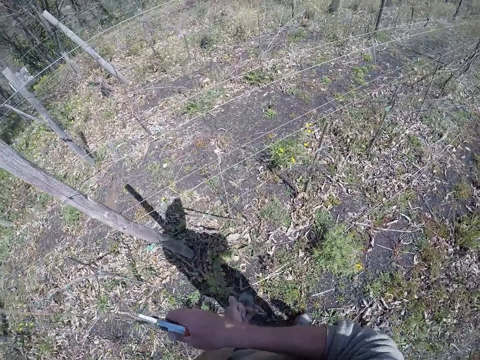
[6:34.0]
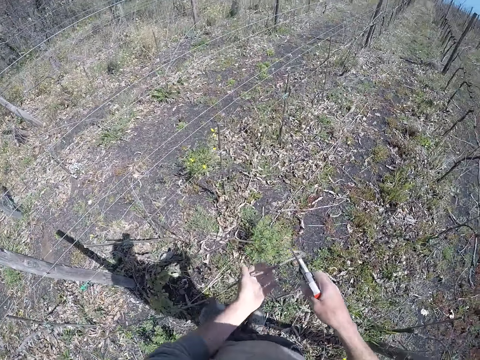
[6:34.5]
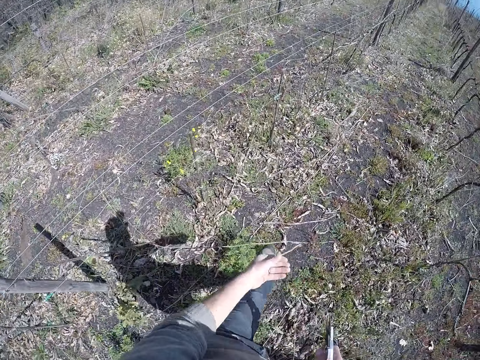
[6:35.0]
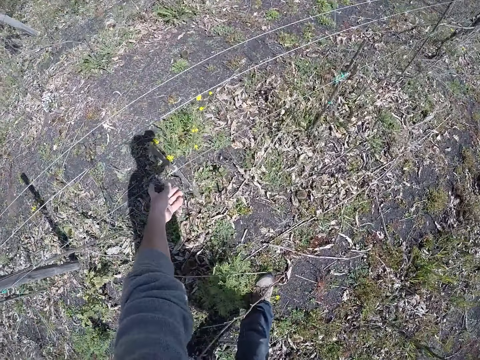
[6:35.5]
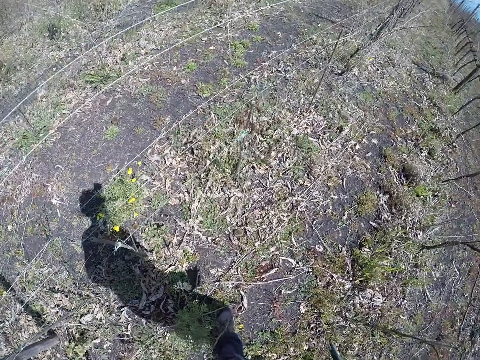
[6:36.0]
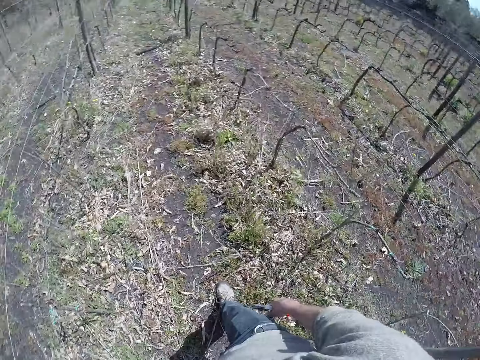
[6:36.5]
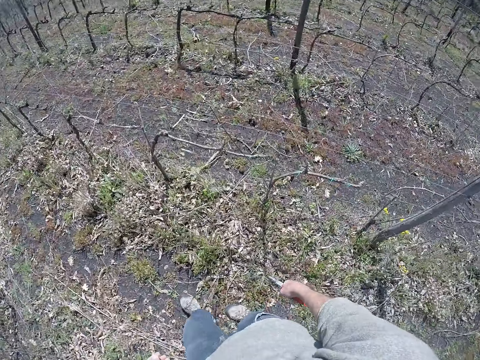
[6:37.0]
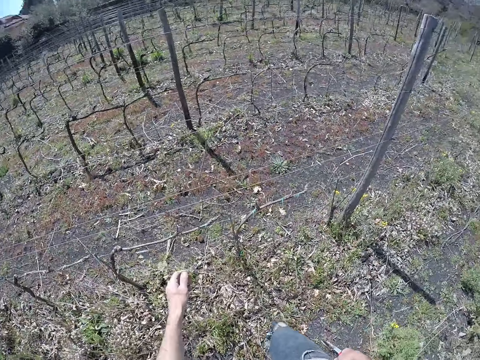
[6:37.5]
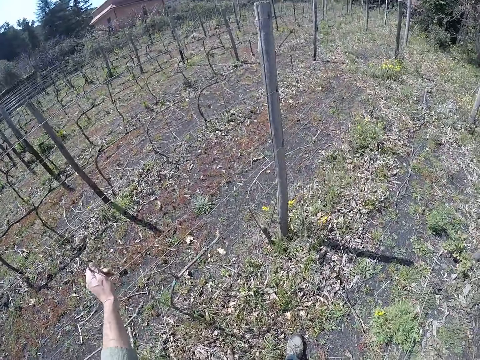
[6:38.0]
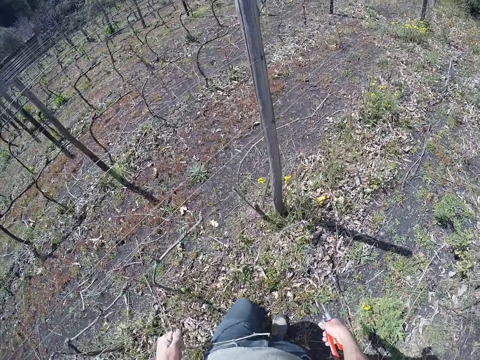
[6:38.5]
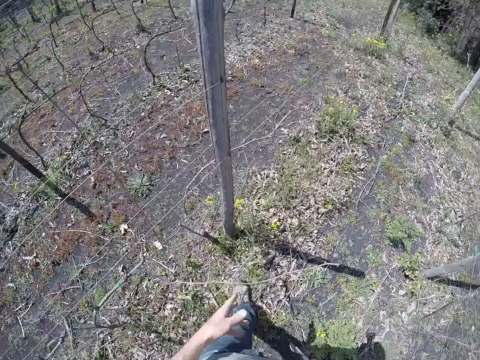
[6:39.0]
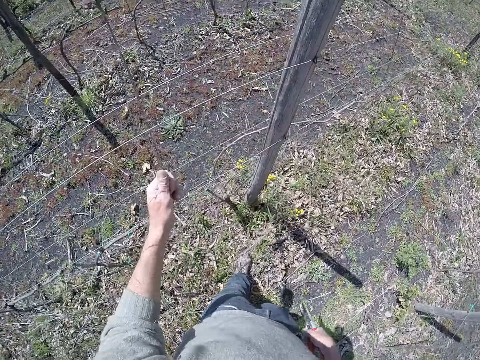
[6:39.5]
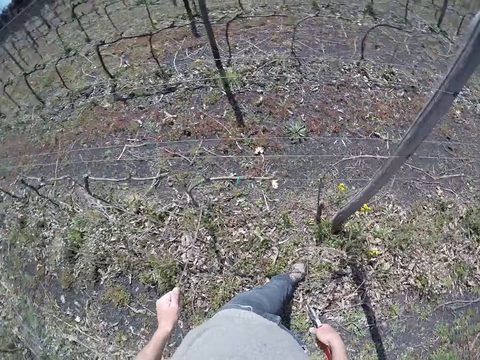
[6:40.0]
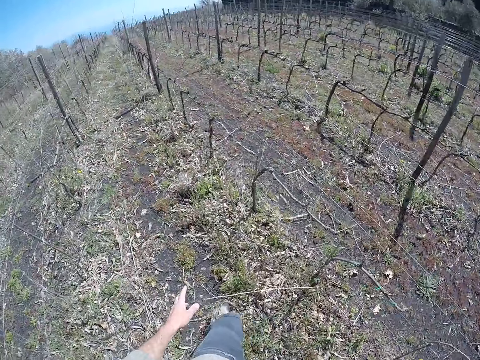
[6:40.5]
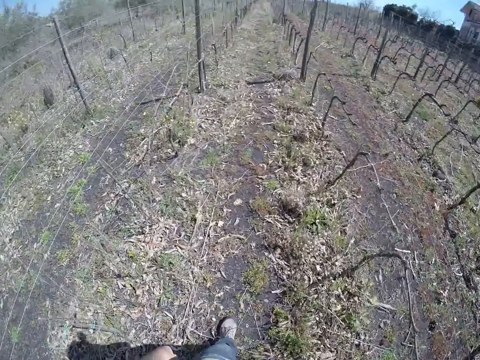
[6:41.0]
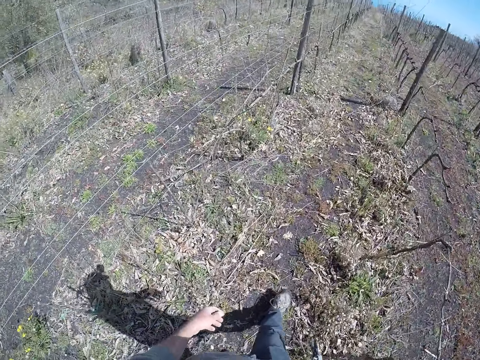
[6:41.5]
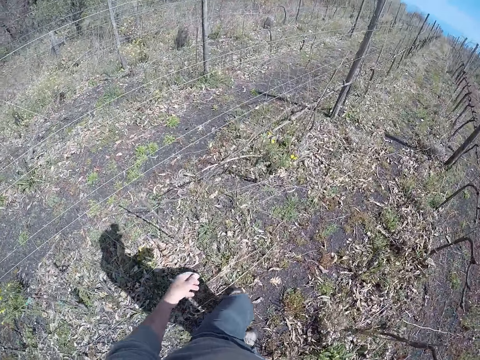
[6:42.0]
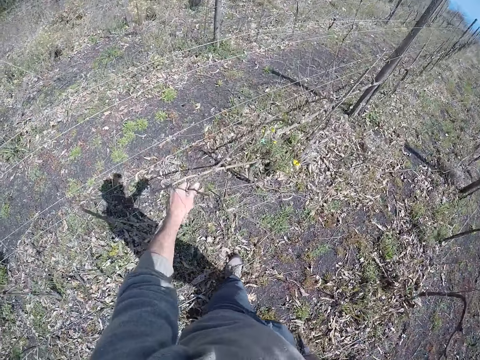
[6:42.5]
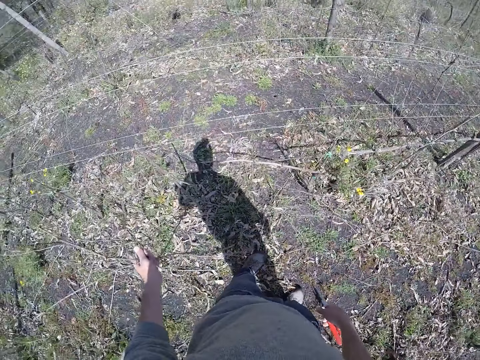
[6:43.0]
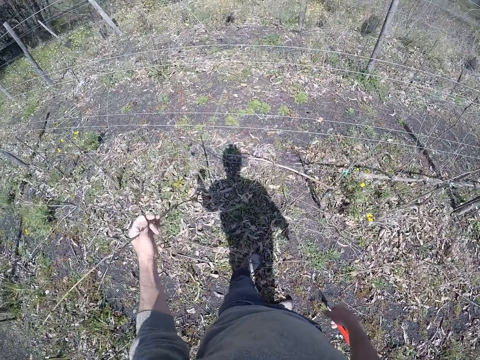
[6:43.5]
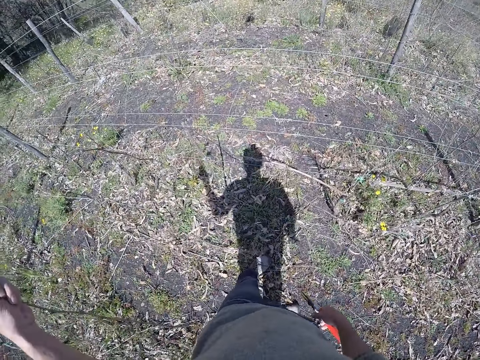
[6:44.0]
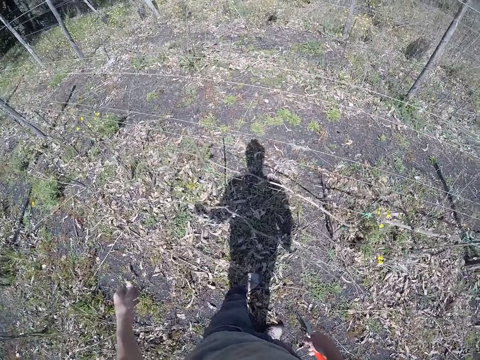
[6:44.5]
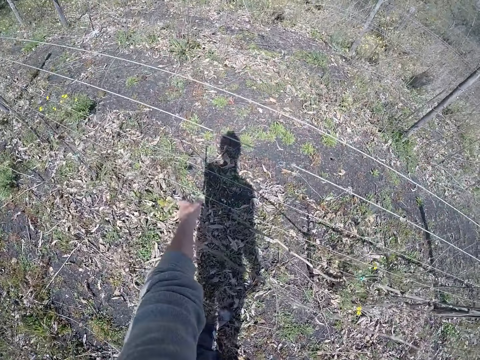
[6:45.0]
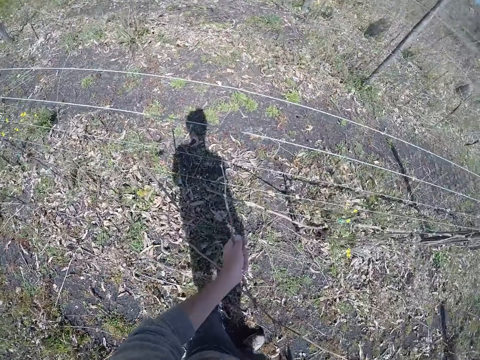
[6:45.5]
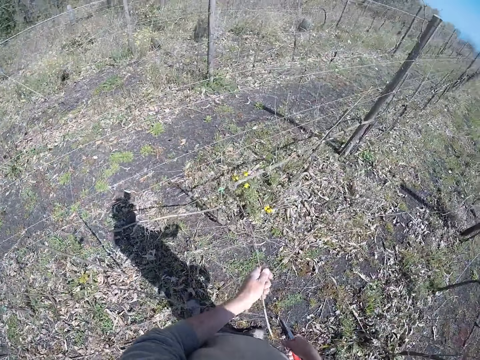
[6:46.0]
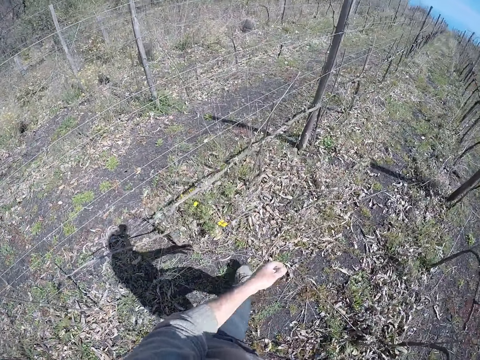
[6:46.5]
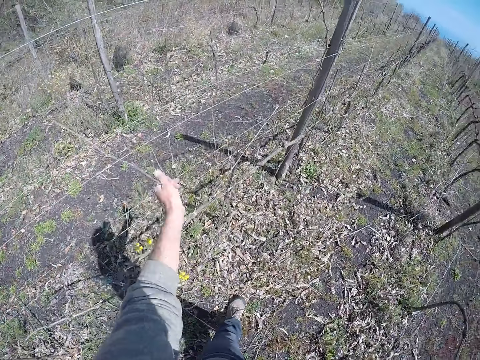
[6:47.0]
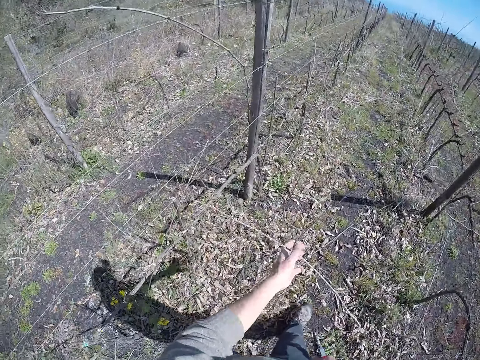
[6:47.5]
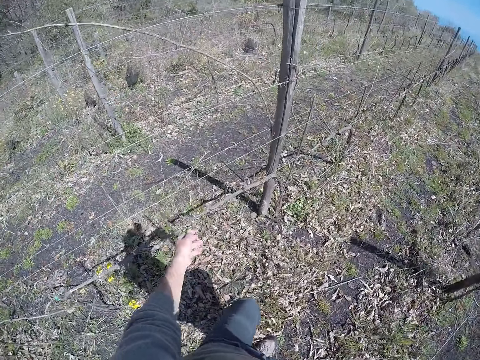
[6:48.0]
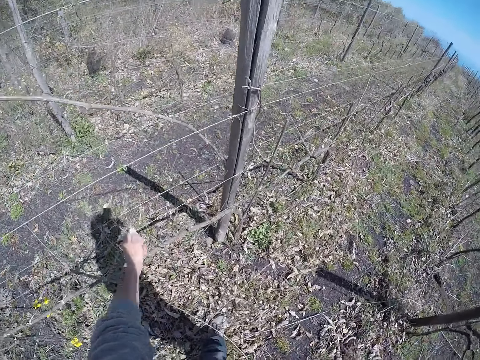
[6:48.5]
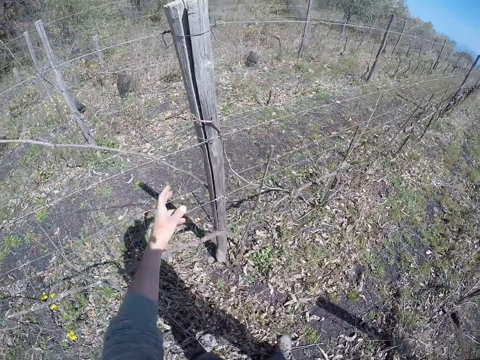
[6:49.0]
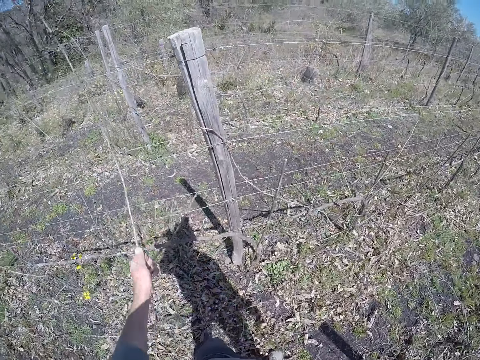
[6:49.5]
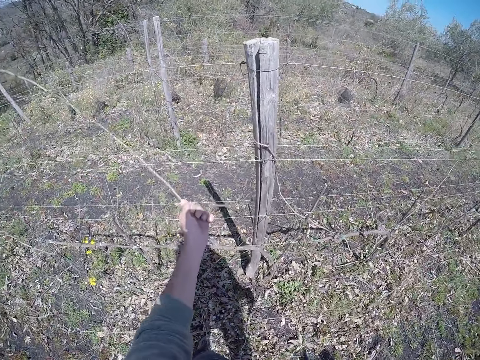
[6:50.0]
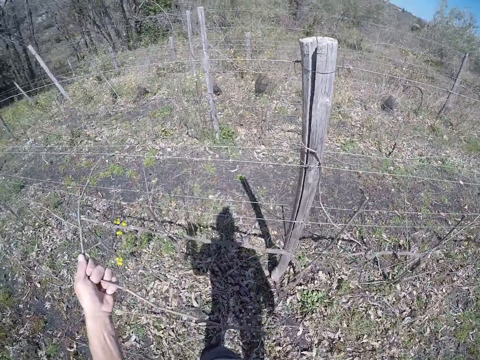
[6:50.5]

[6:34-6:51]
The camera wearer drops the stick on the ground with his left hand. He pulls a stick from the barb wire with his left hand. He does so again. He picks sticks. He drops the stick on the ground with his left hand. He picks a stick from the barb wire with his left hand. He drops the stick on the ground with his left hand. He walks. He picks a stick from the barb wire with his left hand. He drops the stick on the ground with his left hand. He picks a stick from the barb wire with his left hand. He drops the stick on the ground with his left hand. He picks a stick from the barb wire with his left hand. He drops the stick on the ground with his left hand. He picks a stick from the barb wire with his left hand. He pulls a stick from the barb wire with his left hand.

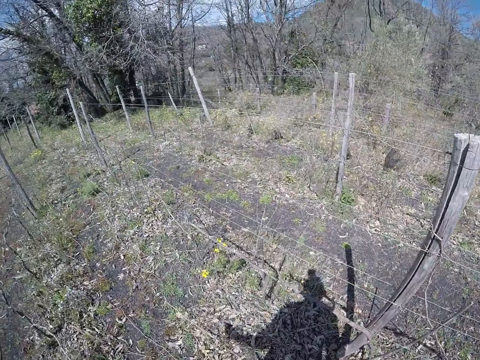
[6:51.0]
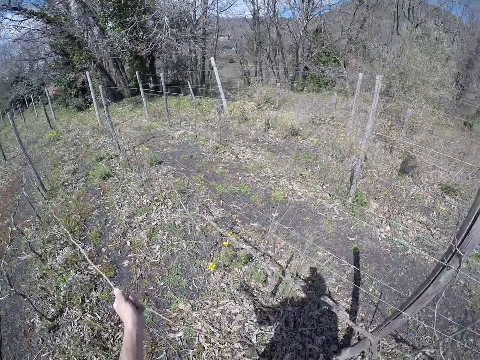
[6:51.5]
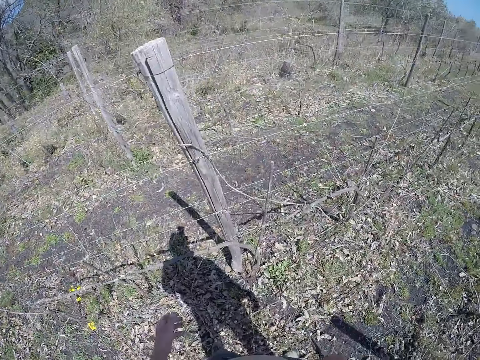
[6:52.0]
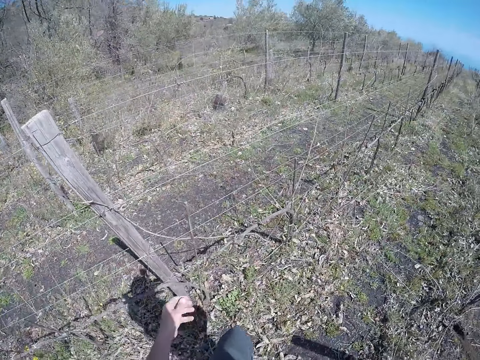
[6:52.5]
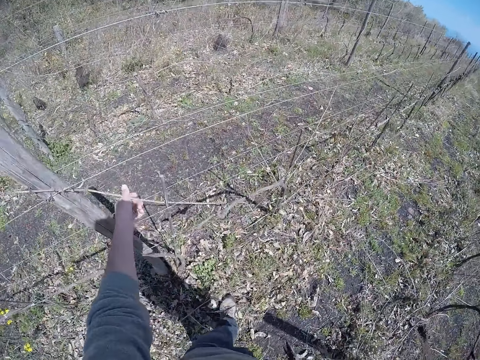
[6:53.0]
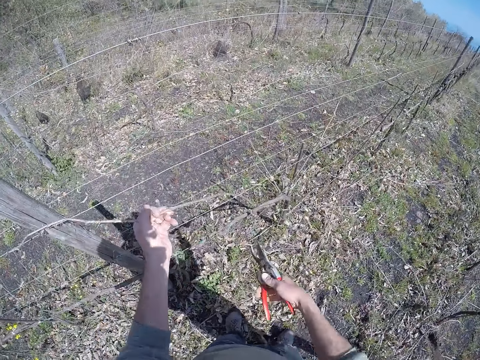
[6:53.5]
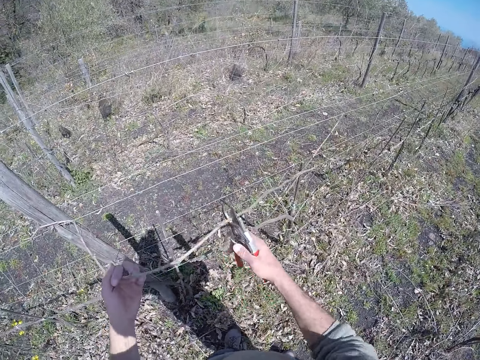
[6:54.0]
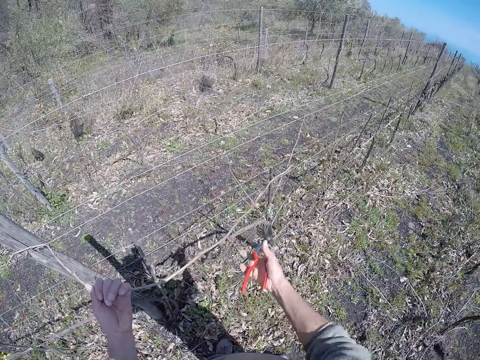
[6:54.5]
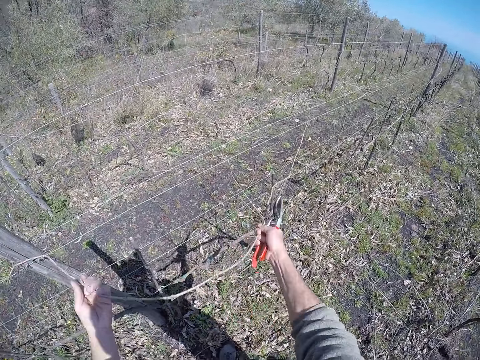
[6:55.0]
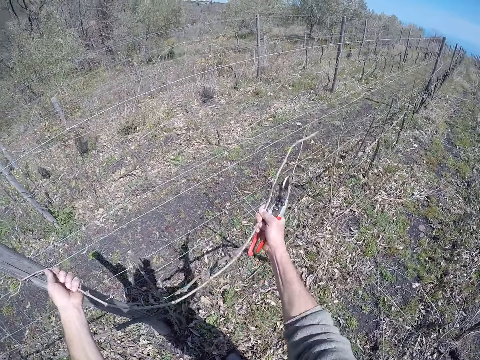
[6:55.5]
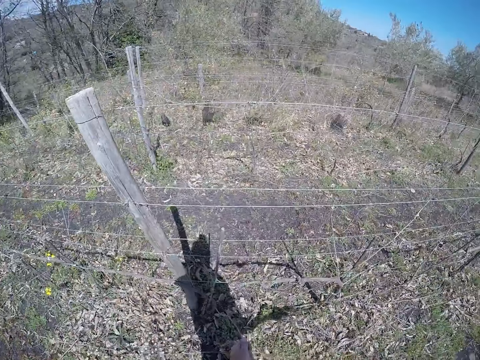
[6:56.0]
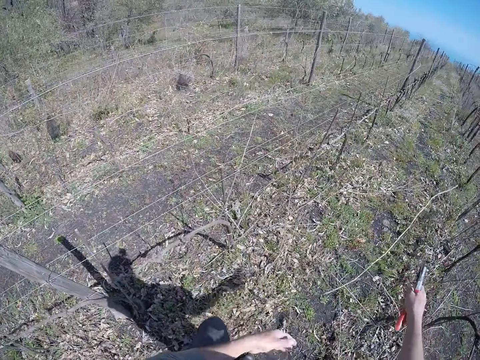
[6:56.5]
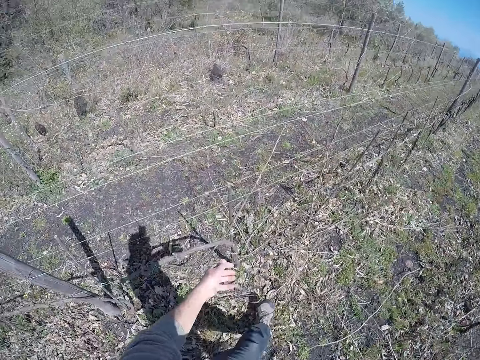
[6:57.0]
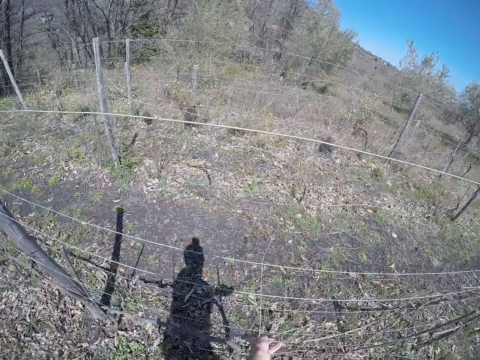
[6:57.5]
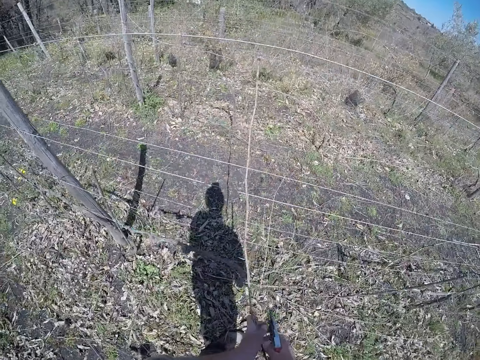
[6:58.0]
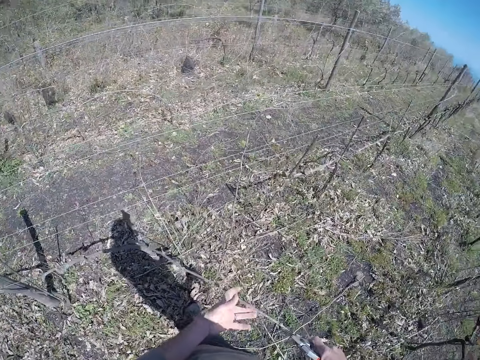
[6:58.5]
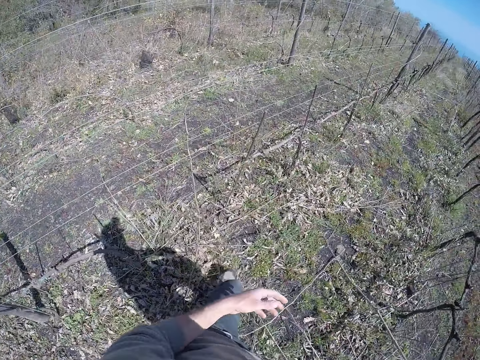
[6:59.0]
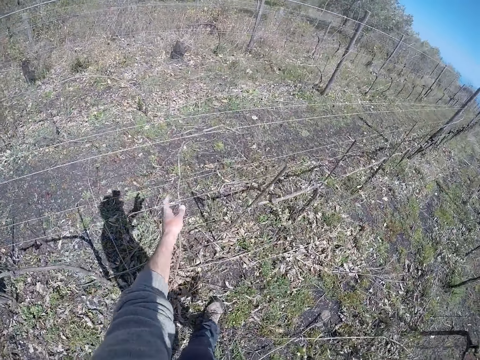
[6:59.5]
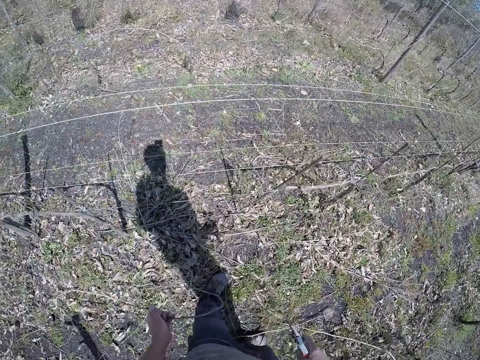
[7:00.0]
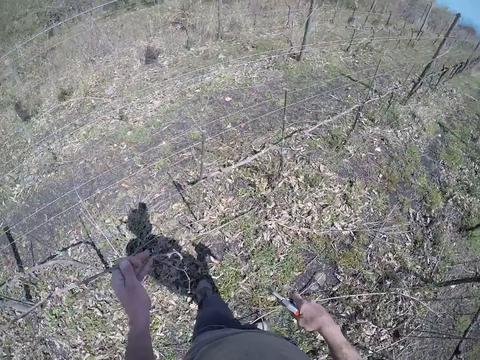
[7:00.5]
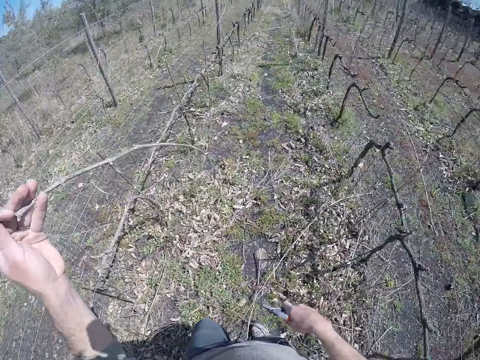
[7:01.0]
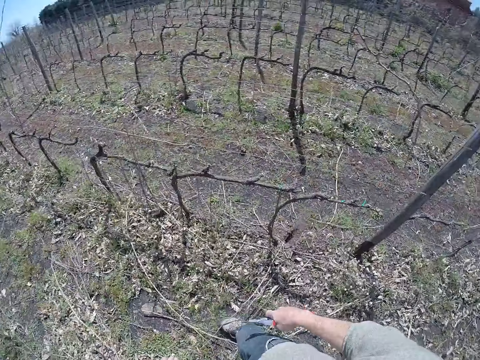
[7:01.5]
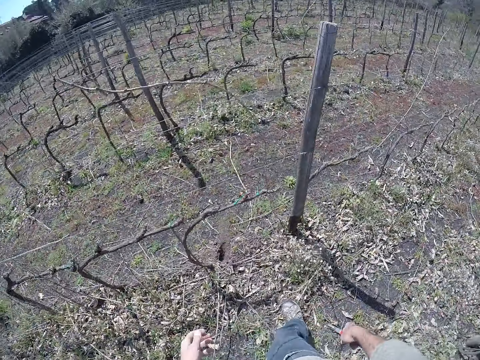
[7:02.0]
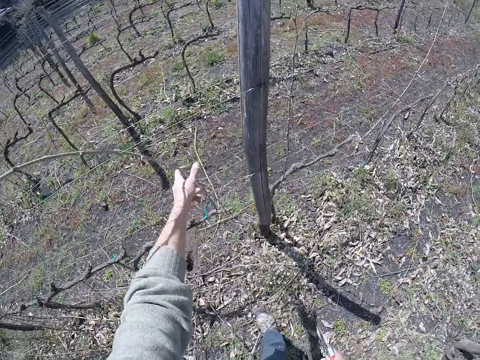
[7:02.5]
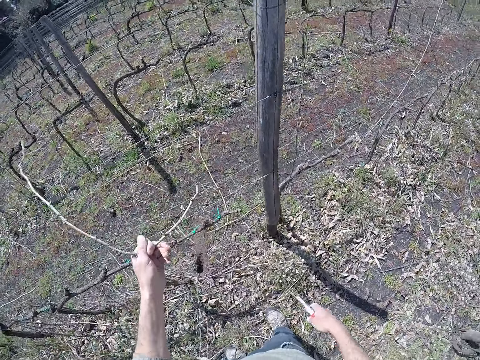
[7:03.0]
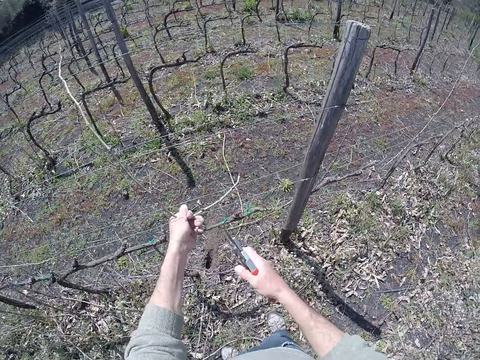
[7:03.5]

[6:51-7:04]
The camera wearer drops the stick on the ground with his left hand. He picks a stick from the barb wire with his left hand. He clips the stick on the barb wire with the side cutter in his right hand. He pulls the stick on the barb wire with both hands. He drops the stick on the ground with both hands. He picks a stick from the barb wire with his left hand. He holds the stick on the barb wire with both hands. He drops the stick on the ground with his right hand. He picks a stick from the barb wire with his left hand. He drops the stick on the ground with his left hand. He pulls a stick from the barb wire with his left hand.
